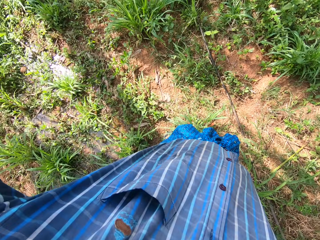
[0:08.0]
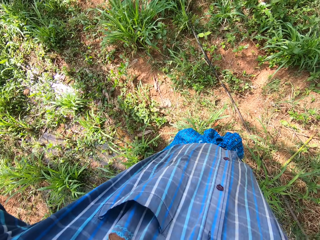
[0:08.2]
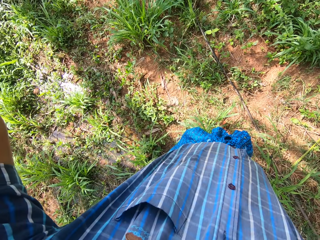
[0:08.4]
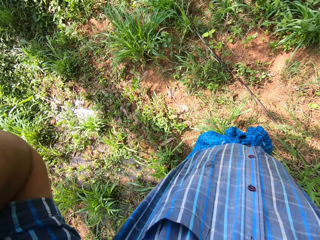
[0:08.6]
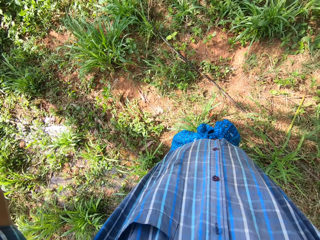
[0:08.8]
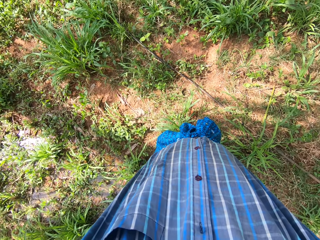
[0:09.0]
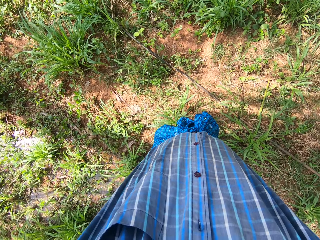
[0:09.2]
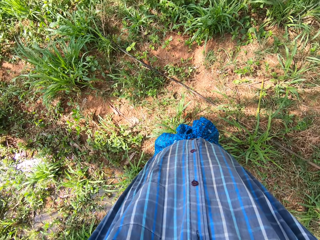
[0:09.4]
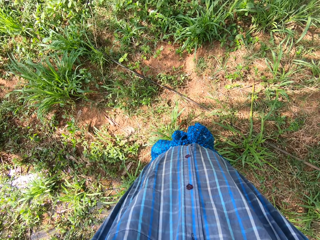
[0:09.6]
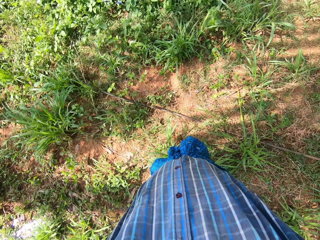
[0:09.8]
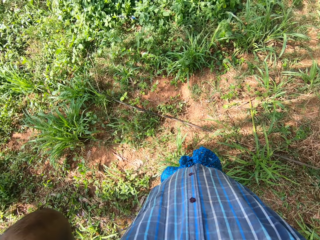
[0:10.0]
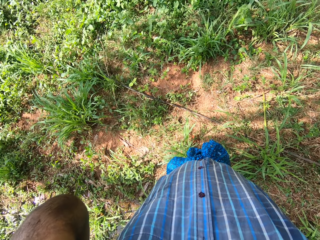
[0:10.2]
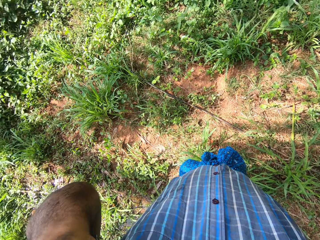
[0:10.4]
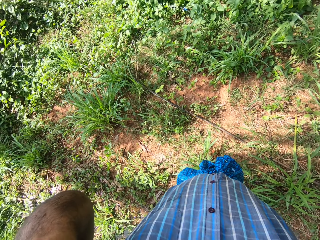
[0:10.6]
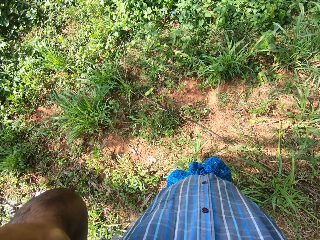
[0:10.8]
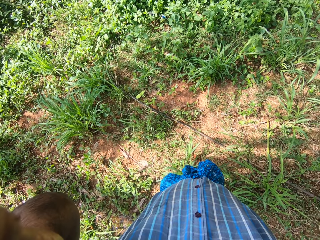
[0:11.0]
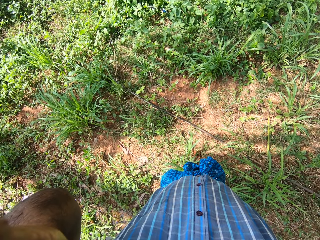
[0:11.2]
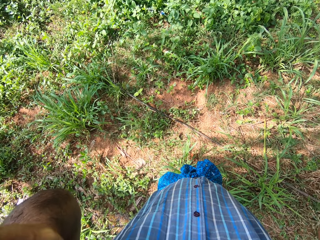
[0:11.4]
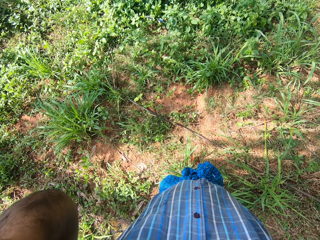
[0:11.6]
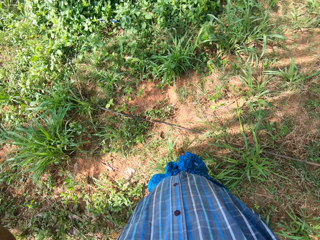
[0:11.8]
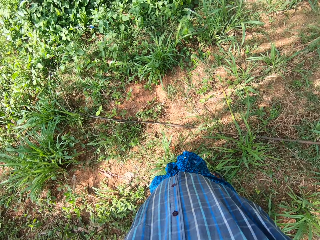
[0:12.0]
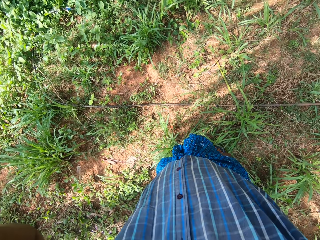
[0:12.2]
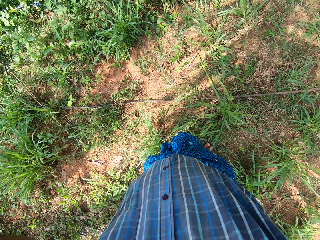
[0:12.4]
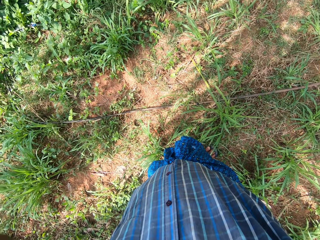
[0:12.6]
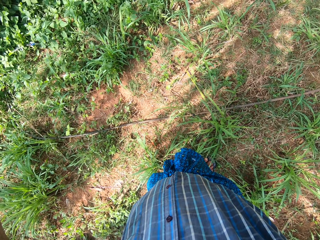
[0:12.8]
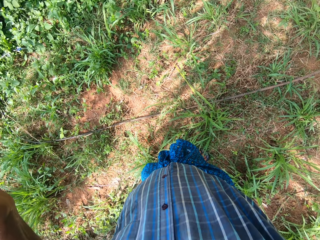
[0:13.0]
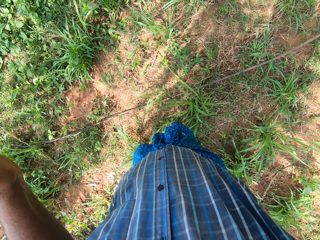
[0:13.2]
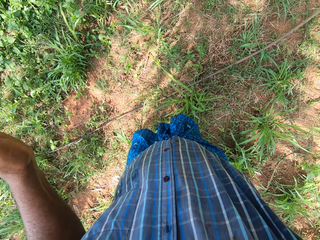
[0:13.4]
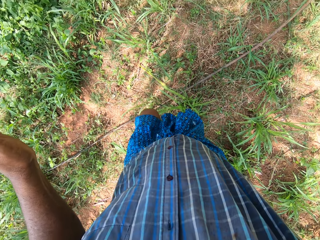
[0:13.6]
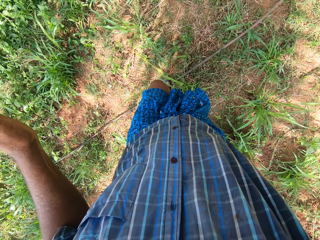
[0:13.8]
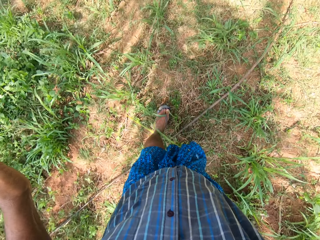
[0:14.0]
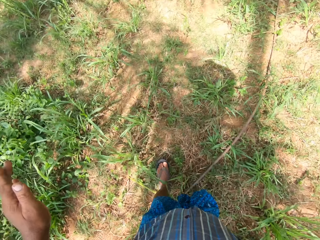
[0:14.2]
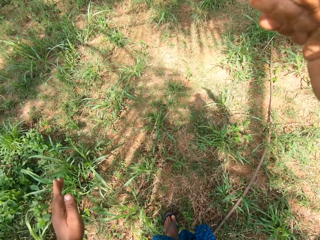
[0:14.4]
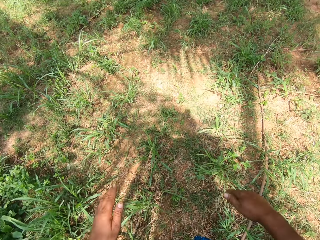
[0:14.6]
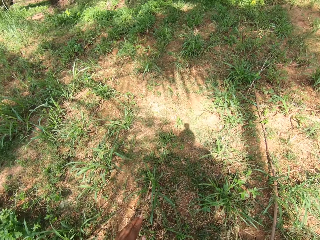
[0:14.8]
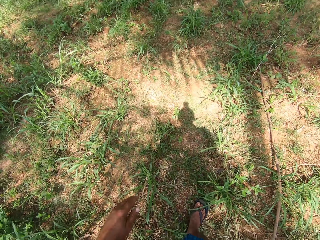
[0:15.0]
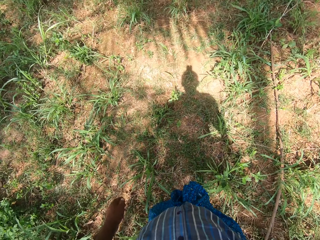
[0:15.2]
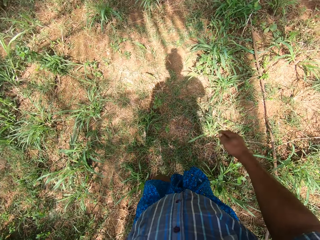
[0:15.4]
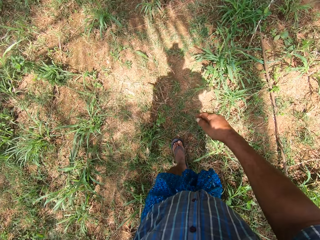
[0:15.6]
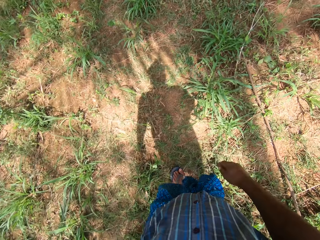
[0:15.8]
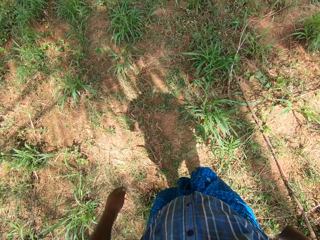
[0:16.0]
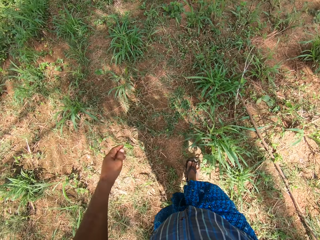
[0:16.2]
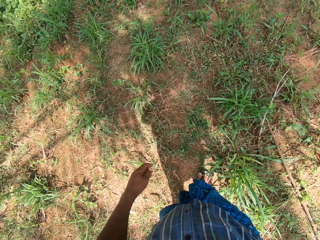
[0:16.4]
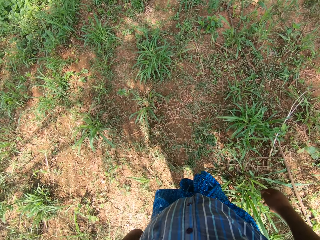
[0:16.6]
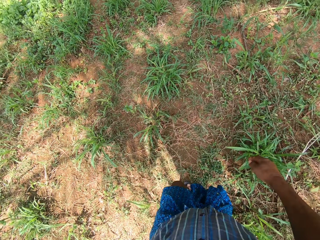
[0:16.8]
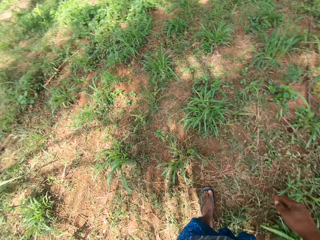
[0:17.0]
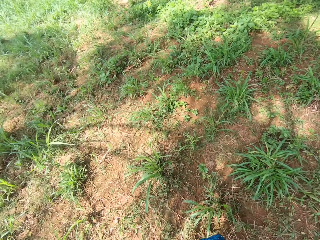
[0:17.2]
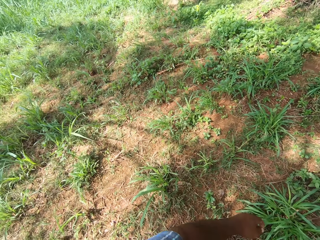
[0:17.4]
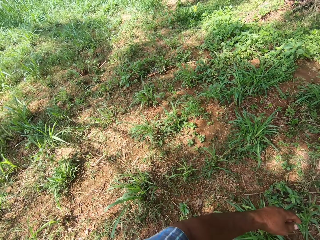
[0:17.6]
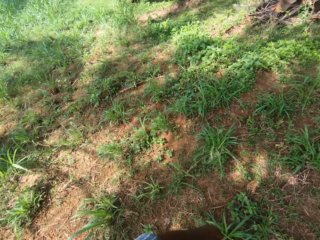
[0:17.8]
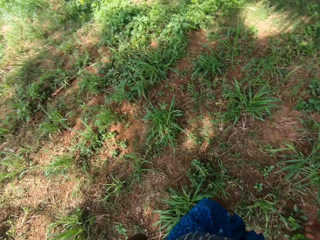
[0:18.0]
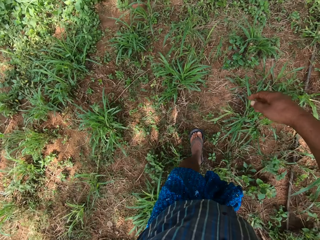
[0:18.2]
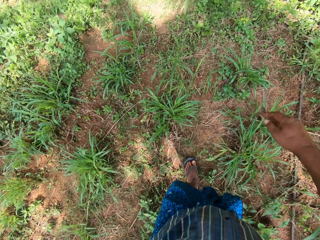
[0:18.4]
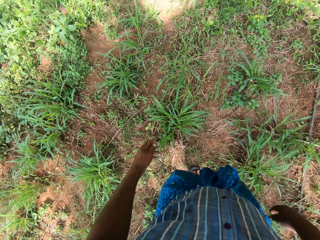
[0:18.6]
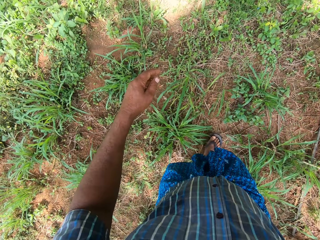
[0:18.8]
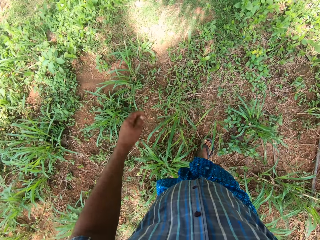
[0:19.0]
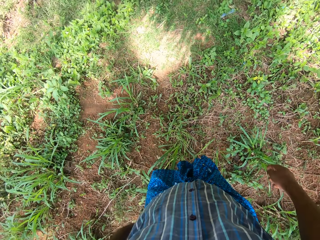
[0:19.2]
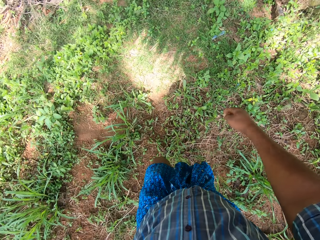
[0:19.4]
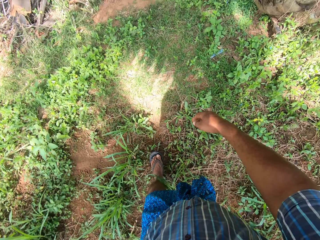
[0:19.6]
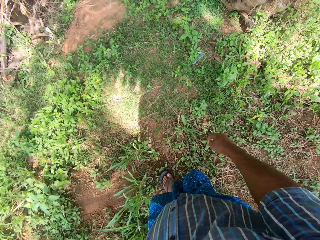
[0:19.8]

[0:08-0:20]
The camera wearer holds the camera. They move forward. They walk around.

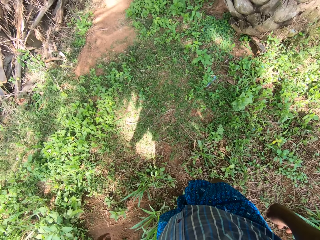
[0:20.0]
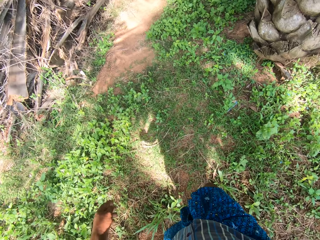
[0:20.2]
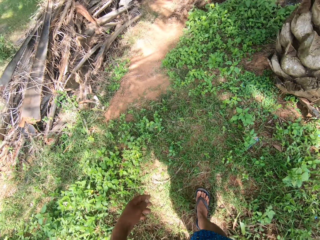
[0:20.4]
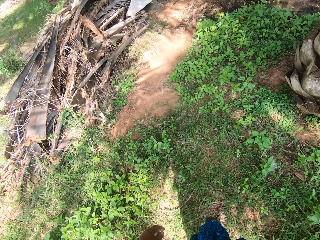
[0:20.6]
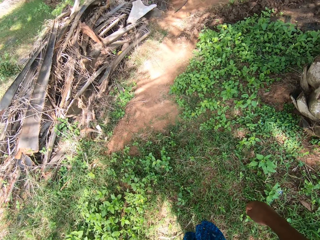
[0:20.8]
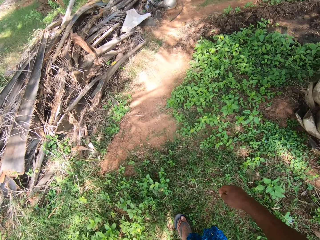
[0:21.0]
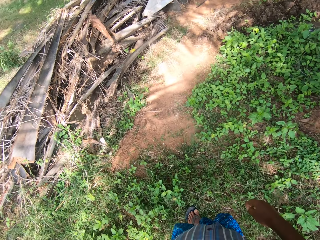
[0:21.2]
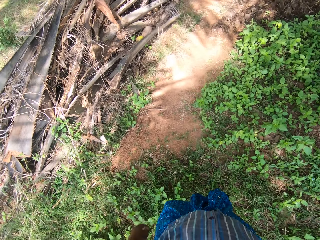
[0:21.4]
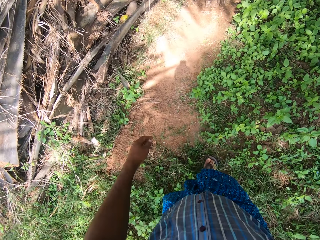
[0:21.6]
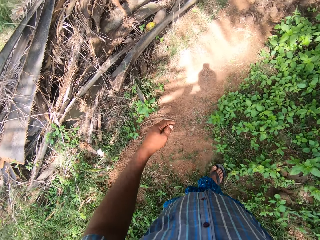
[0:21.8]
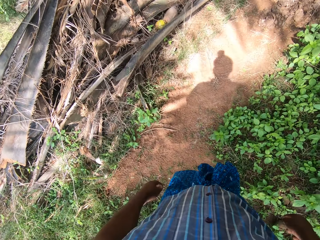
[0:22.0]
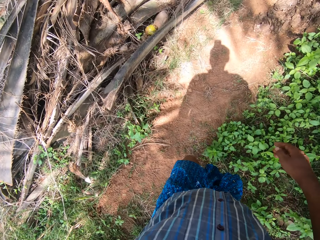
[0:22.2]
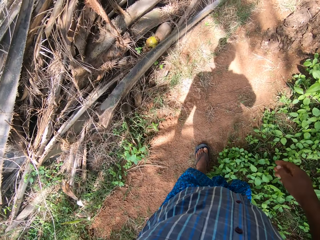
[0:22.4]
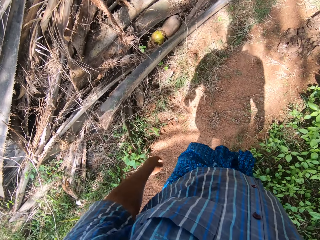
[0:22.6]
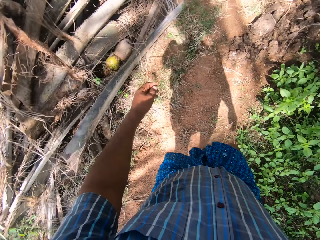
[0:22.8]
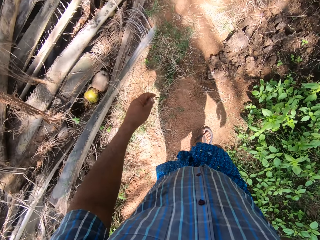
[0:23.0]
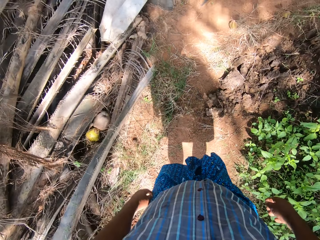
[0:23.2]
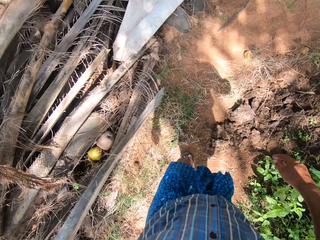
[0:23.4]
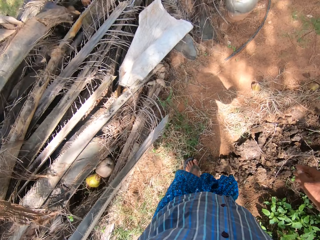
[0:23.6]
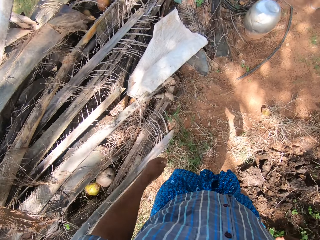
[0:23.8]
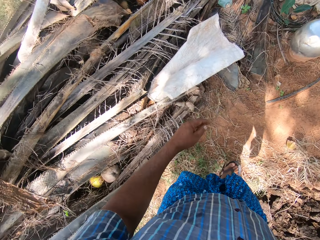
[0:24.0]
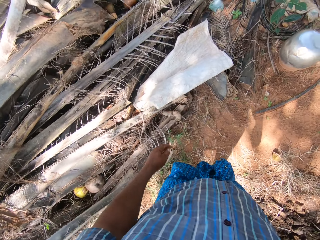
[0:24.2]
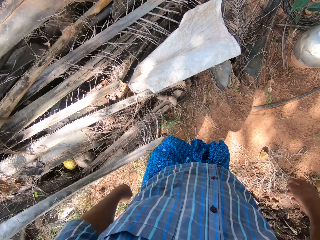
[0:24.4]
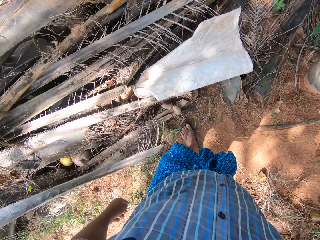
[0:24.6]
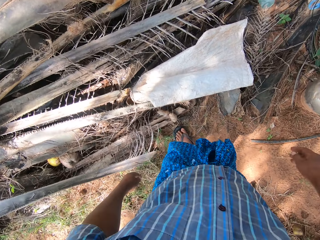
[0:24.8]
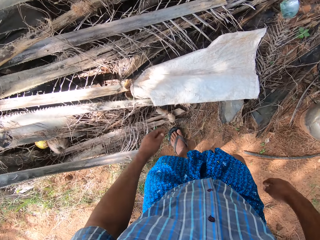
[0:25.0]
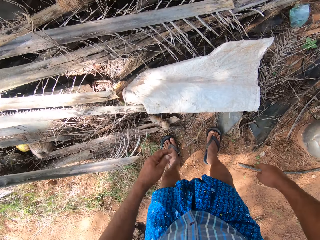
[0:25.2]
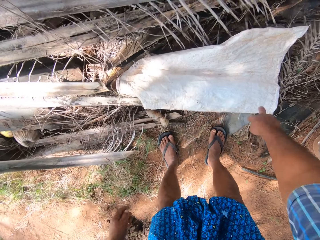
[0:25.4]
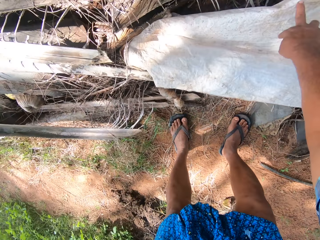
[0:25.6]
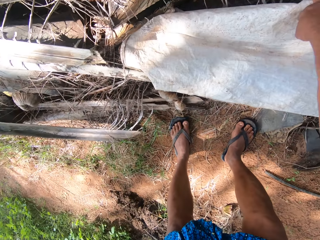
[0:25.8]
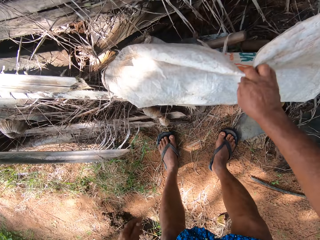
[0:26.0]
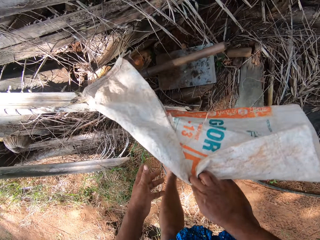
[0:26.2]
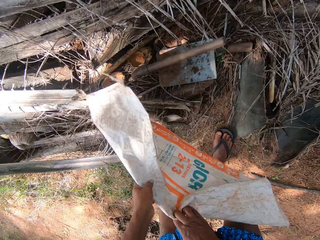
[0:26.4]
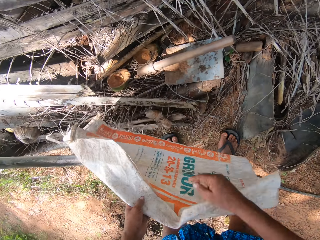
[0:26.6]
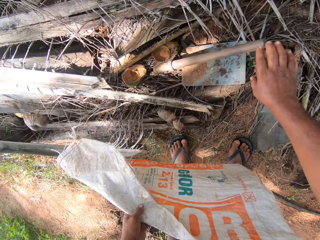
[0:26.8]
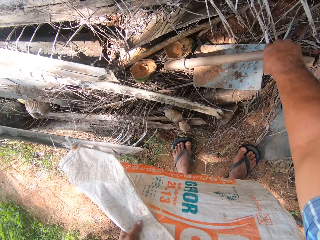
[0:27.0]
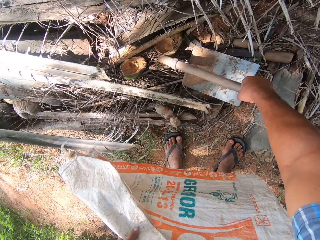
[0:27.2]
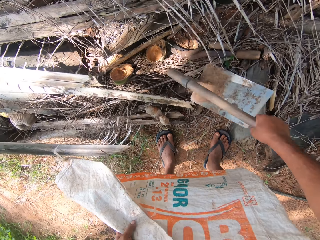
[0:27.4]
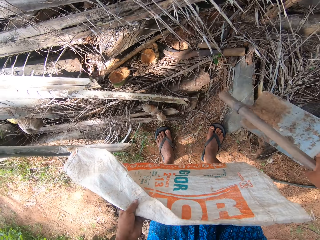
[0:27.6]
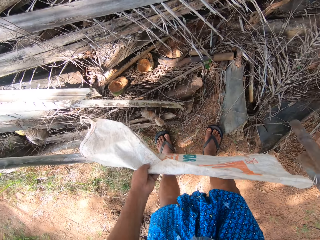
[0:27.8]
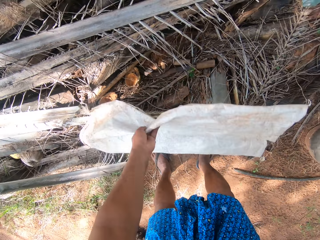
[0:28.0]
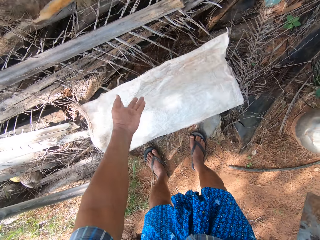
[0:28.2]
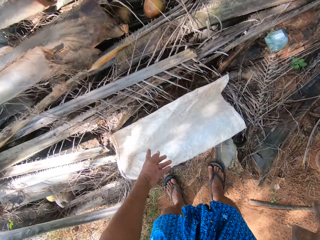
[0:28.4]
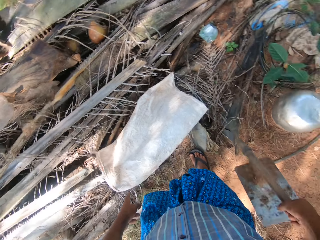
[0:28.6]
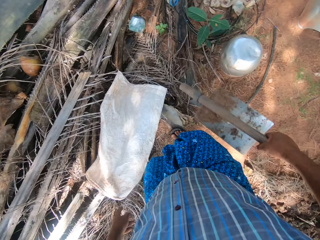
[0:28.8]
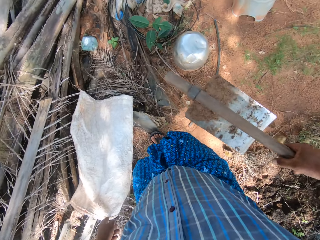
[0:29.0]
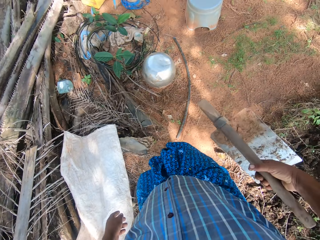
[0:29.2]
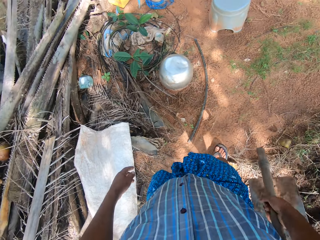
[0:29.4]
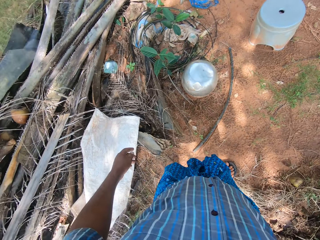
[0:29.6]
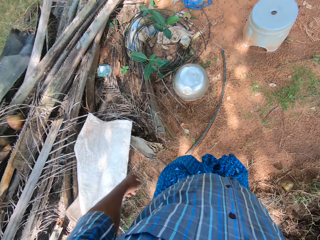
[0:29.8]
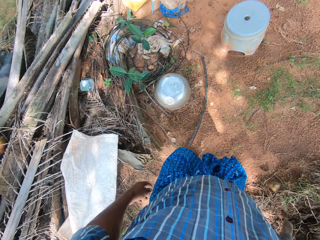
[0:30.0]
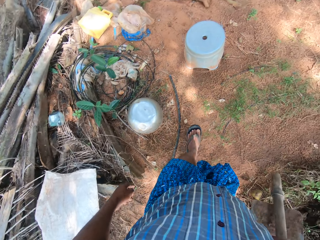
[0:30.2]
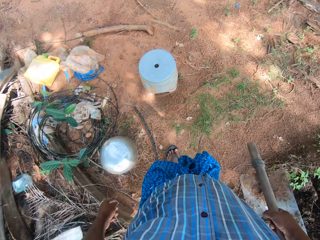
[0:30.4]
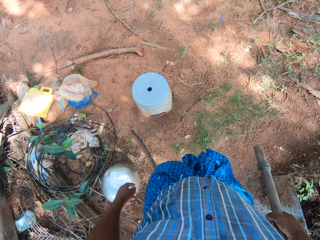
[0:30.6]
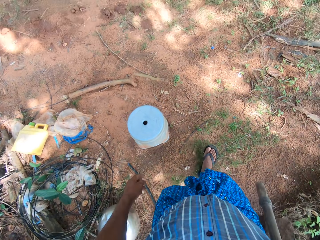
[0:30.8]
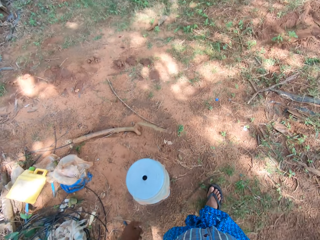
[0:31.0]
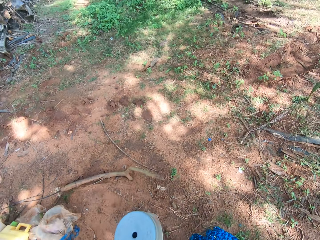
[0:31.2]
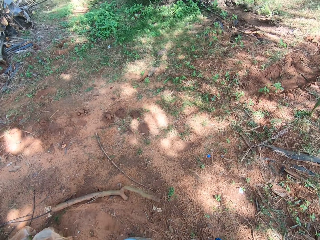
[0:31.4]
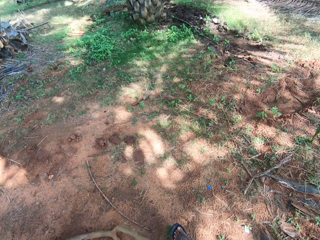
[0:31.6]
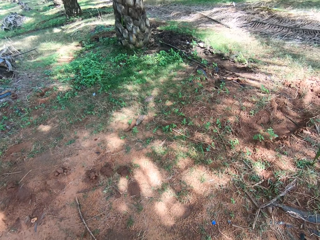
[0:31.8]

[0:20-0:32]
The camera wearer bends. He picks a sack from a pile of sticks with his right hand. He passes the sack to his left hand. He picks a hoe from the pile of sticks with his right hand. He drops the sack on the pile of sticks with his left hand. He adjusts the hoe in his right hand. He moves forward.
